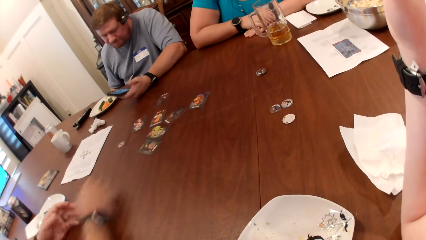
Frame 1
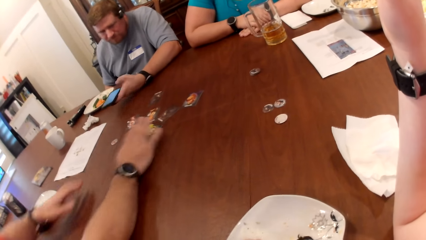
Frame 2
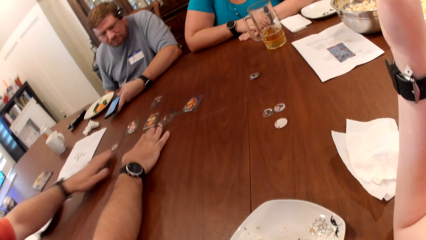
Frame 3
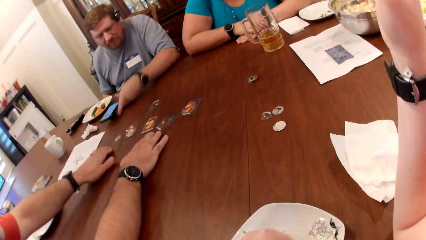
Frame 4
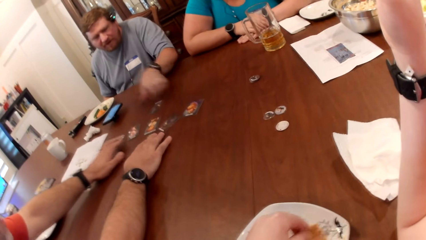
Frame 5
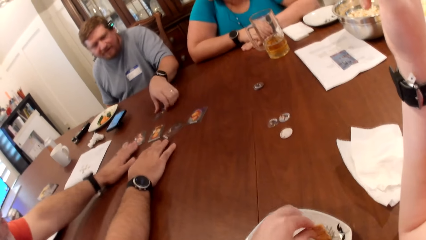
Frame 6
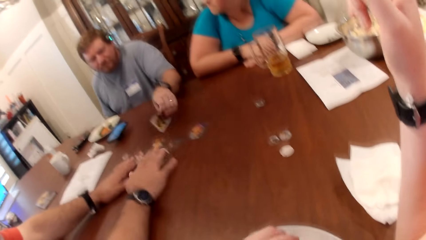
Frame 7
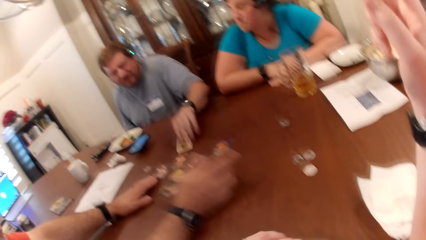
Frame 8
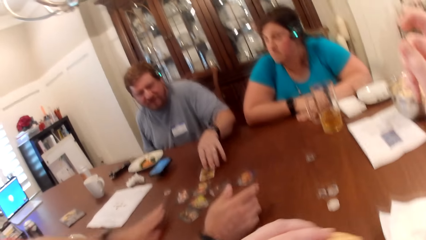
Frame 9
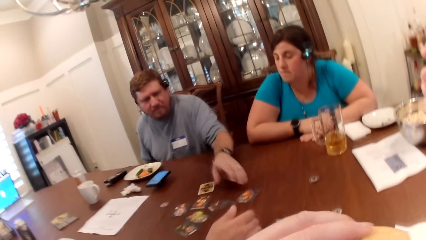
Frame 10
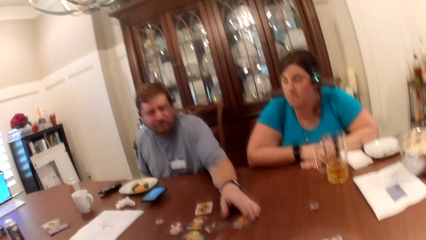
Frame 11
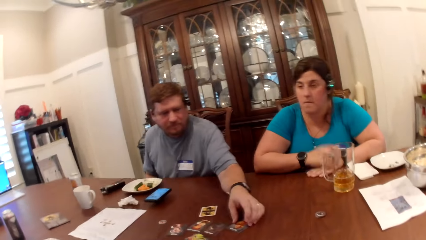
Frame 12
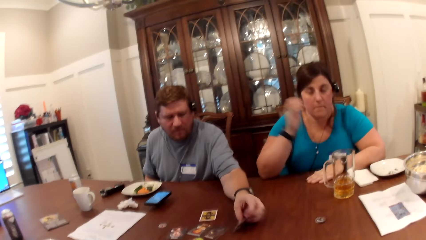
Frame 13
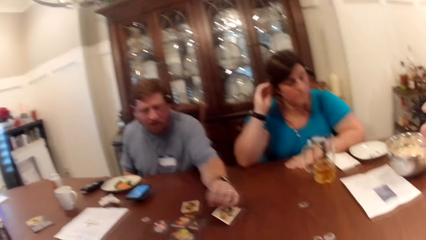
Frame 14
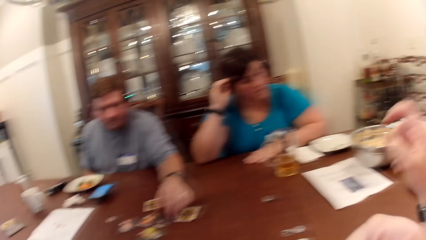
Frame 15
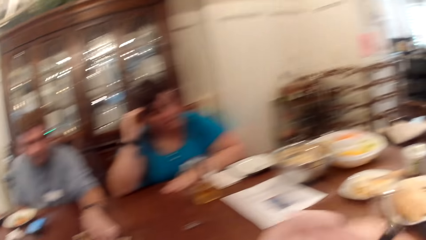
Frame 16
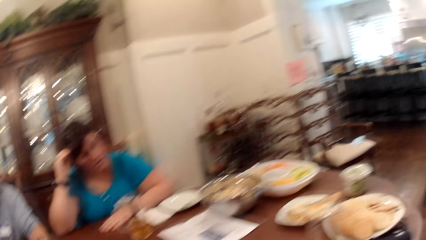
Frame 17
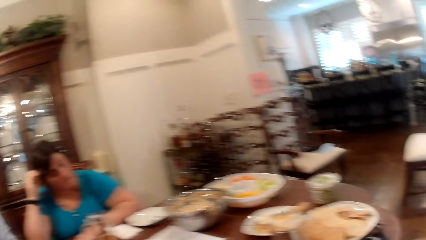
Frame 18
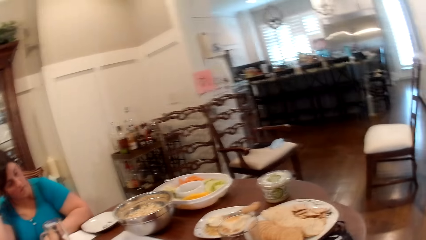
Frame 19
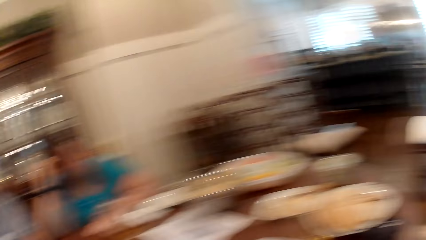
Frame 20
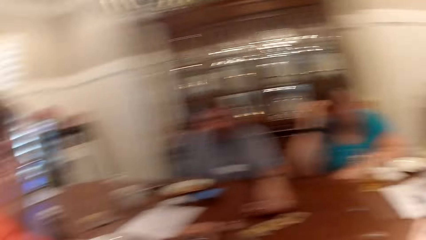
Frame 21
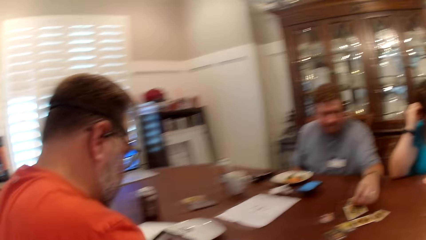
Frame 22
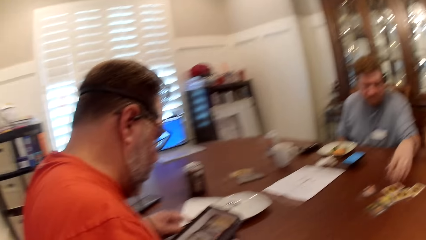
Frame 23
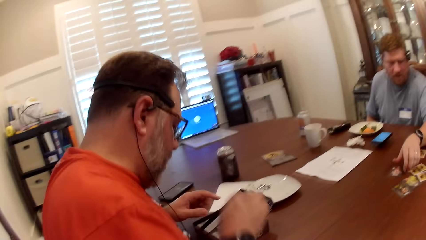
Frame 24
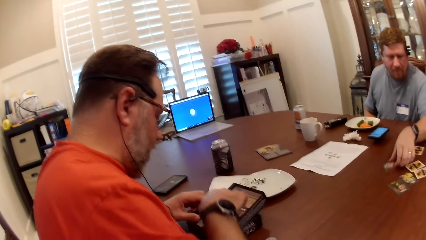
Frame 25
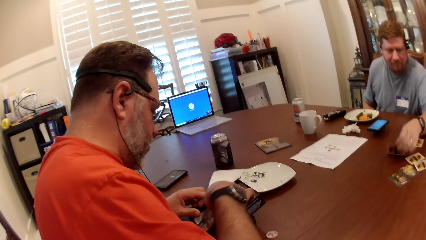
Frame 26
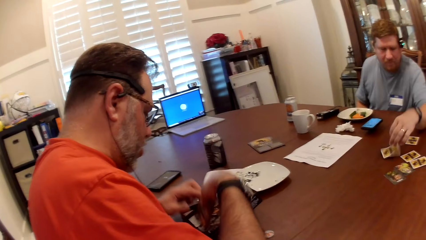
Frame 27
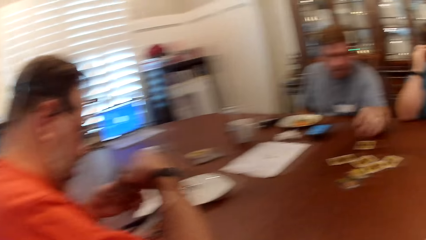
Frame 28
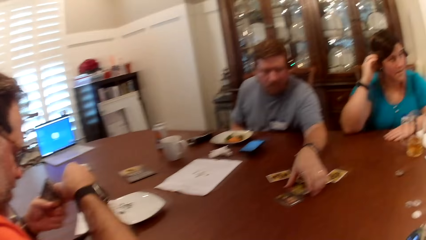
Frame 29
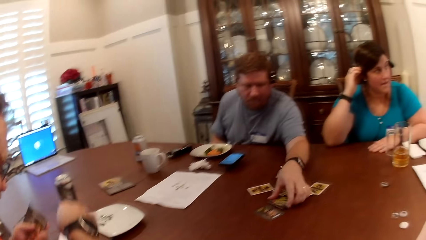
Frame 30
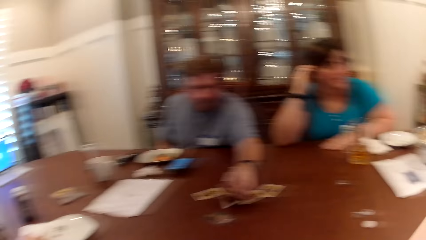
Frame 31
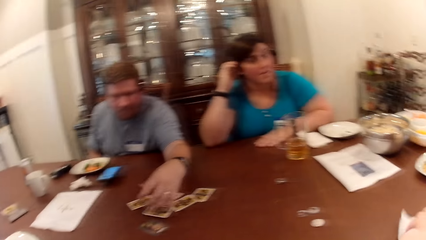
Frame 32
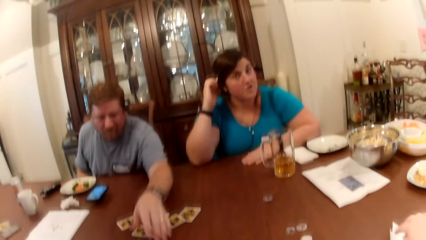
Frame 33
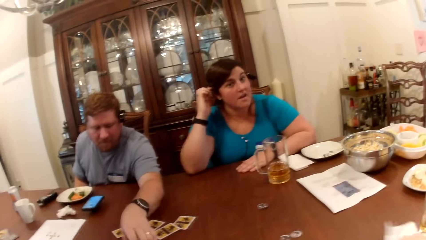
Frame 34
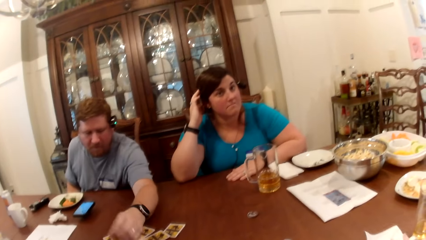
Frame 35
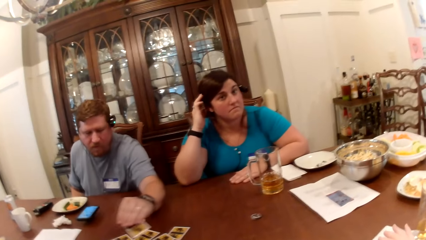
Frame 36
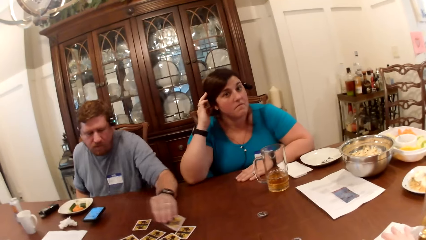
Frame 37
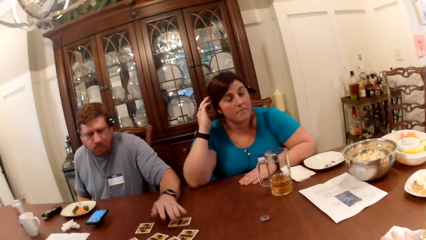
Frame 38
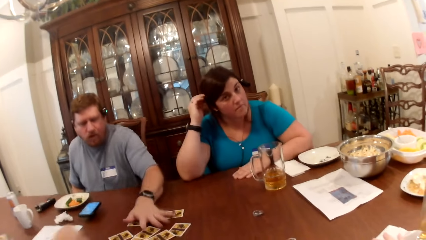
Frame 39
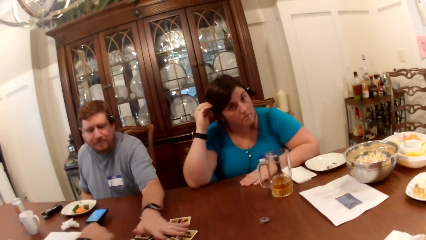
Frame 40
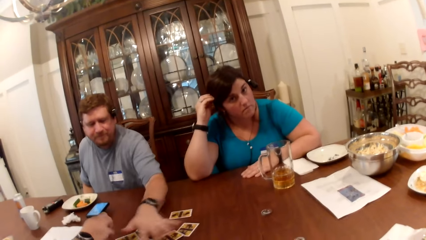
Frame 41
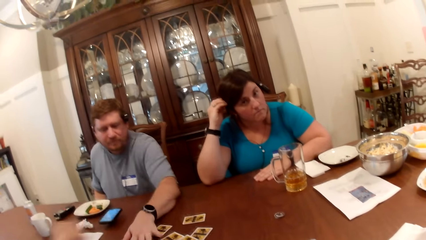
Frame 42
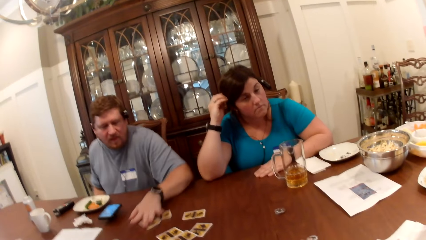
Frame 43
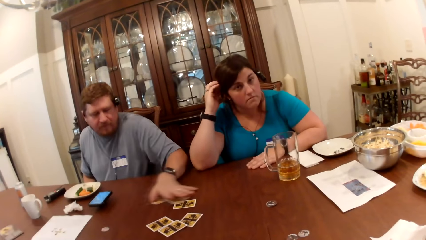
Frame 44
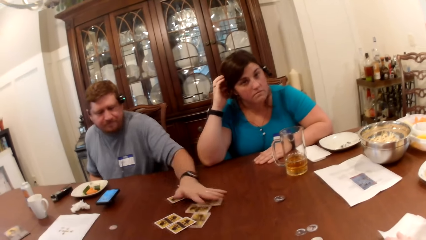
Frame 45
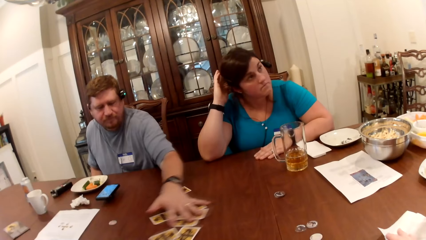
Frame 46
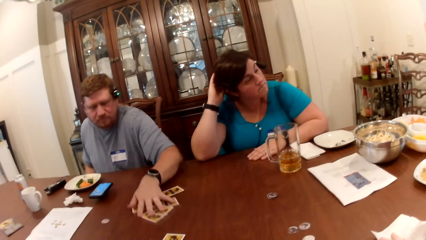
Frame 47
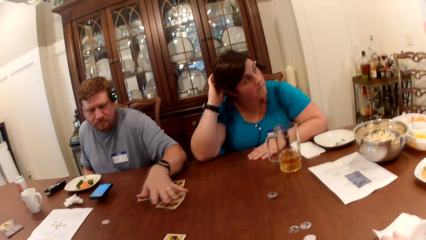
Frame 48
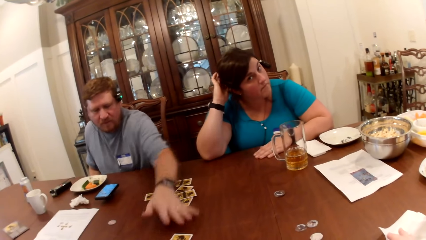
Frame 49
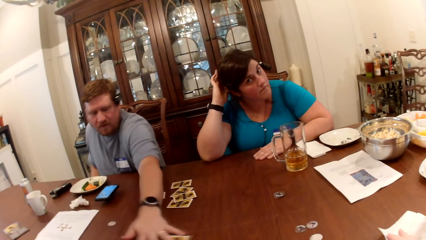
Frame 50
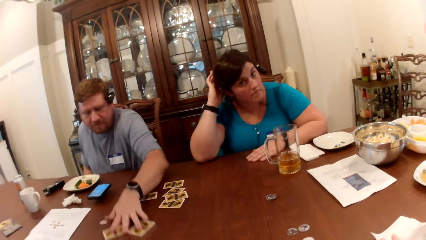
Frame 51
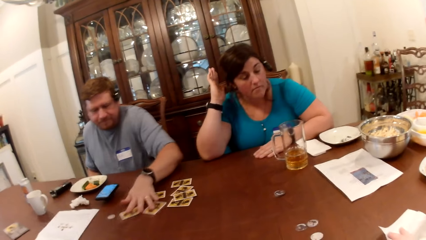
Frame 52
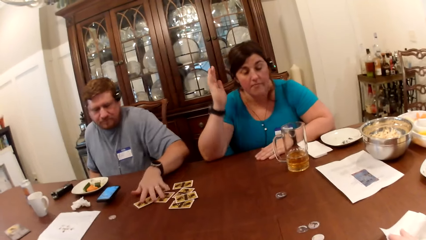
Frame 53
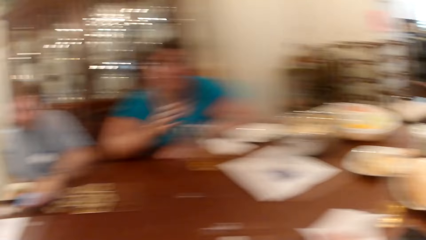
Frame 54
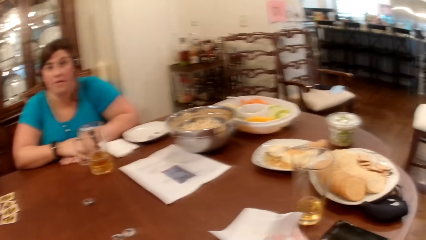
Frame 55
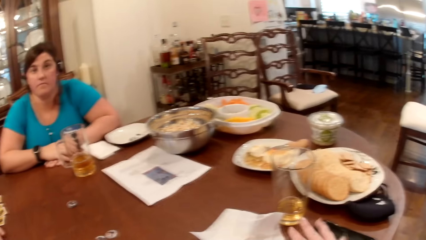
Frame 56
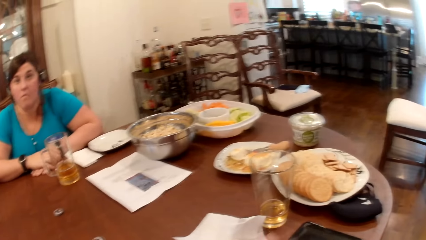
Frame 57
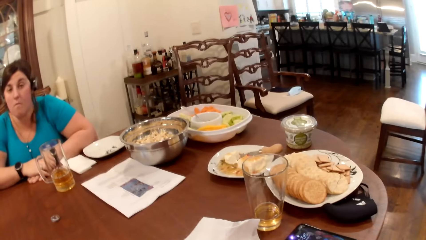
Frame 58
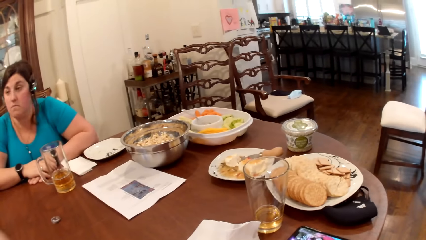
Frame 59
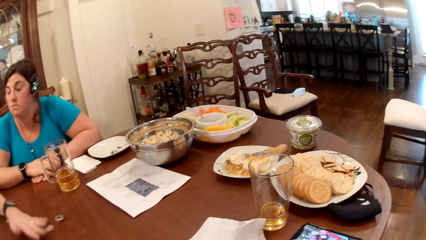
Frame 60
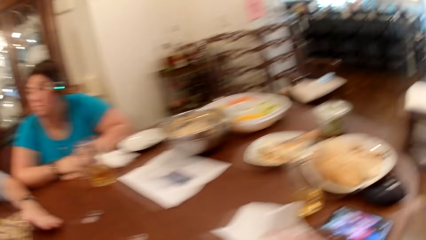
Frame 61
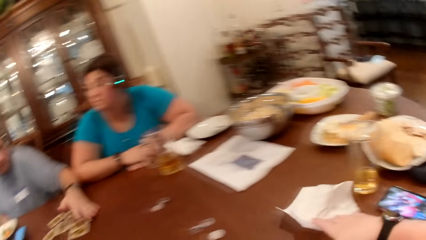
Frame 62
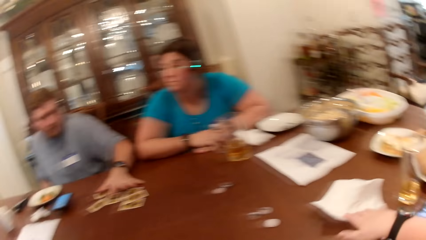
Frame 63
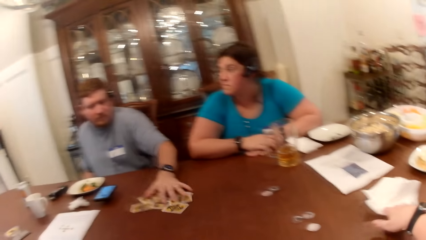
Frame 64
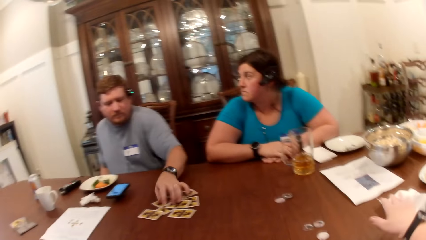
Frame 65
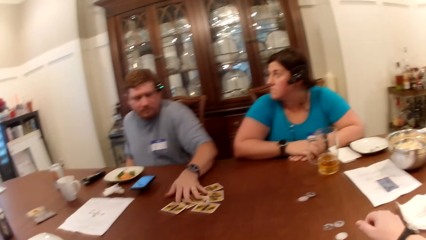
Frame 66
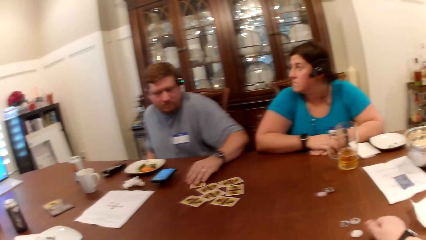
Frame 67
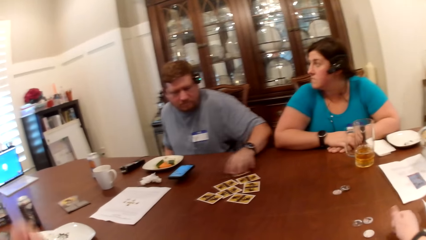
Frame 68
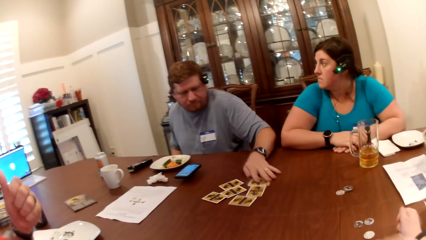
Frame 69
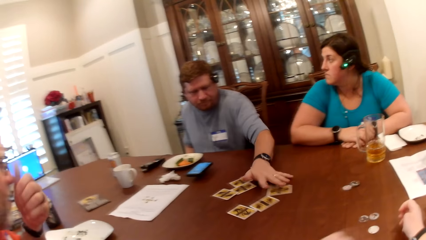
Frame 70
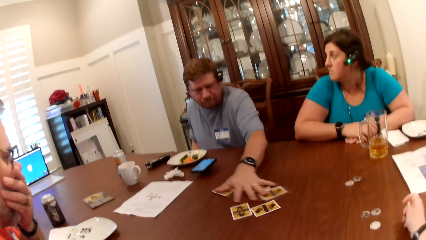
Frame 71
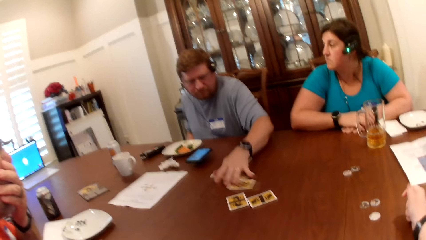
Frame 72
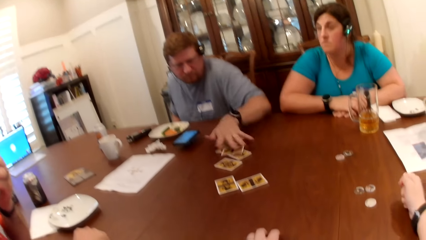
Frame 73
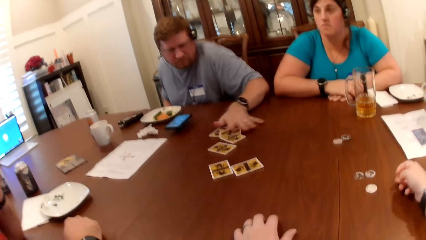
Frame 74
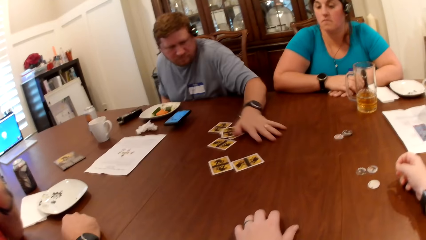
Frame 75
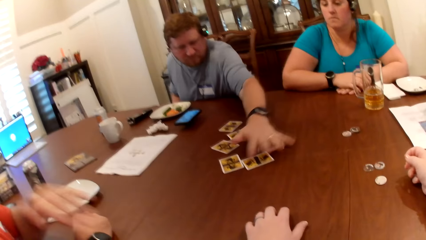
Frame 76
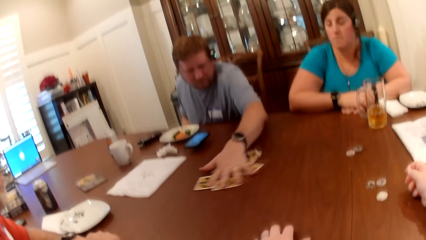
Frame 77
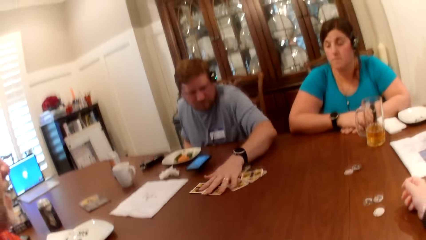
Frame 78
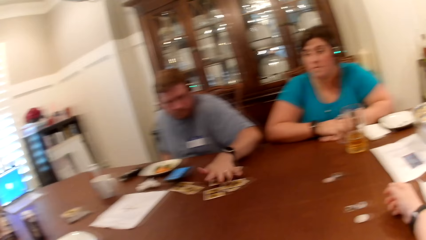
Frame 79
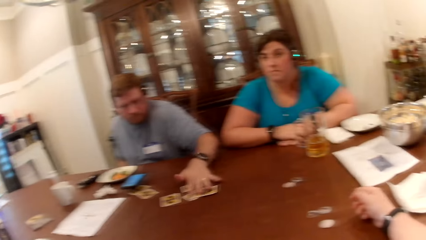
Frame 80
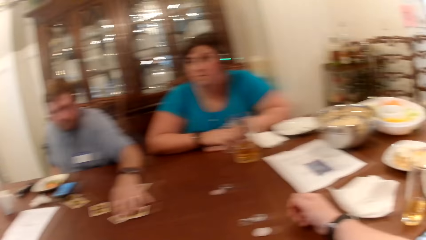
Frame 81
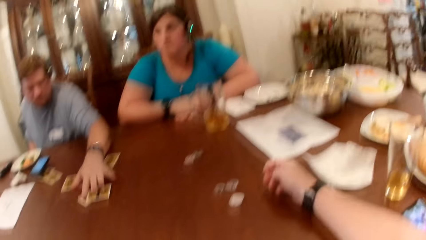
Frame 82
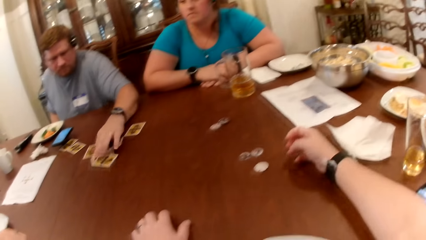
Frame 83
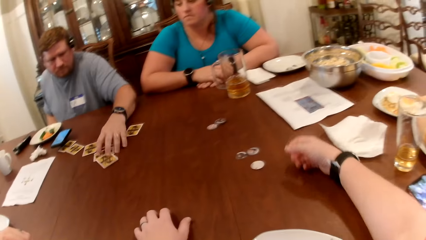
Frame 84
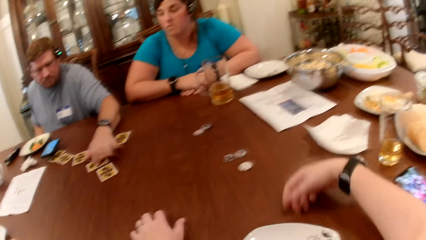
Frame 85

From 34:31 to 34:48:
A man drops the phone on the table with his left hand. Another man arranges the cards on the table with both hands. The first man flips the cards on the table with his left hand. The camera wearer eats the biscuit in the plate with her left hand. A woman adjusts the camera on her head with her right hand. The other man picks up a set of cards from the game box with both hands. The camera wearer looks around. She wipes her hand with the serviette. The first man moves the cards on the table with his left hand. The camera wearer taps the phone on the table with her right hand. She pushes the napkin on the table with her right hand. The other man interacts with the camera wearer, the woman and the first man.
